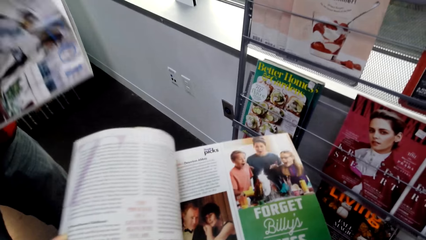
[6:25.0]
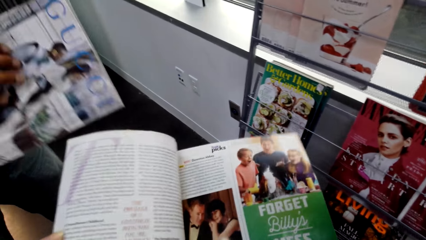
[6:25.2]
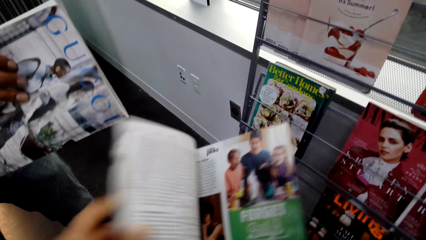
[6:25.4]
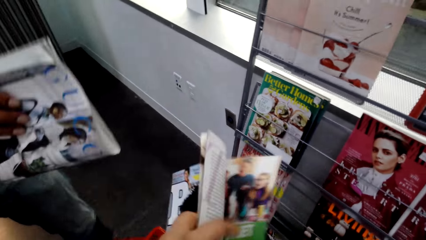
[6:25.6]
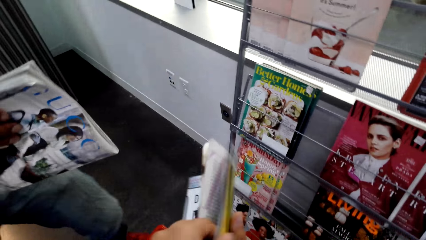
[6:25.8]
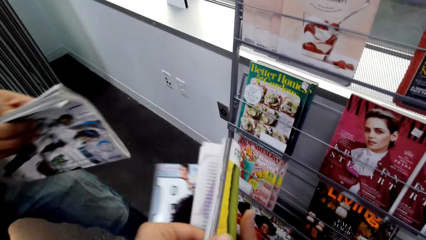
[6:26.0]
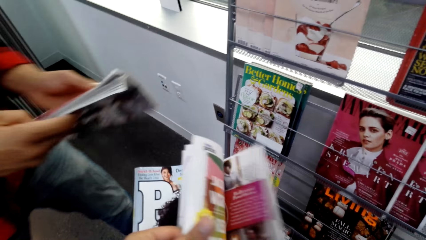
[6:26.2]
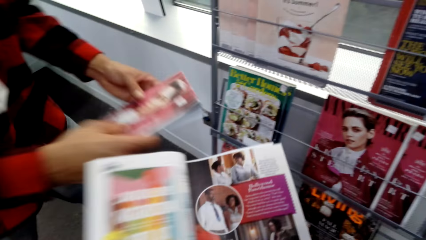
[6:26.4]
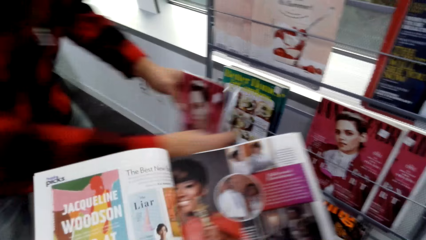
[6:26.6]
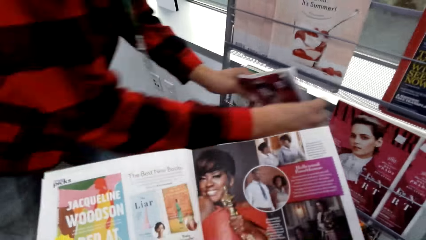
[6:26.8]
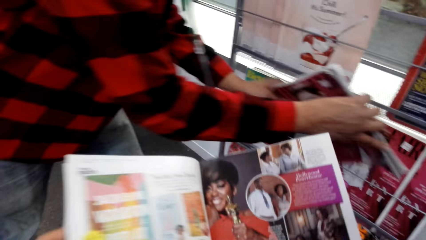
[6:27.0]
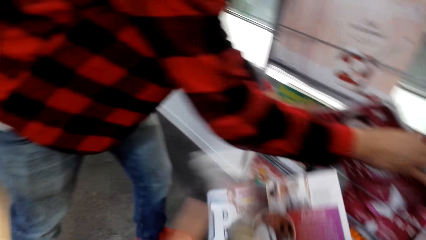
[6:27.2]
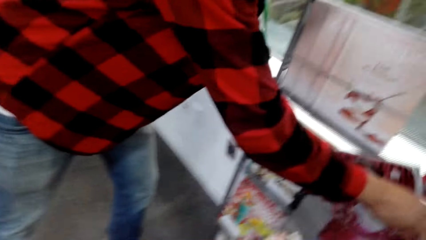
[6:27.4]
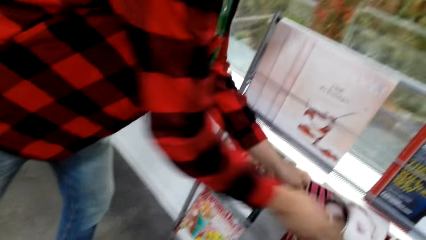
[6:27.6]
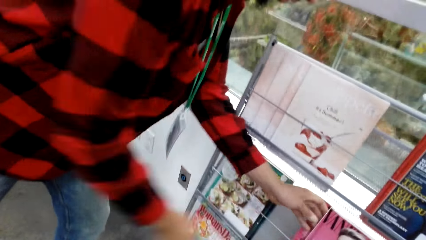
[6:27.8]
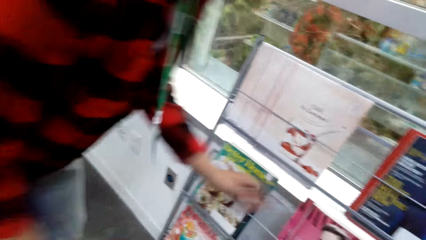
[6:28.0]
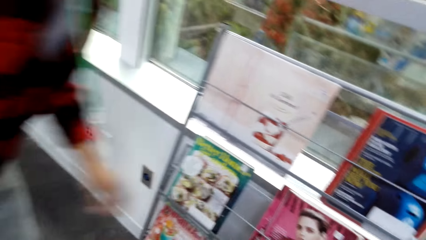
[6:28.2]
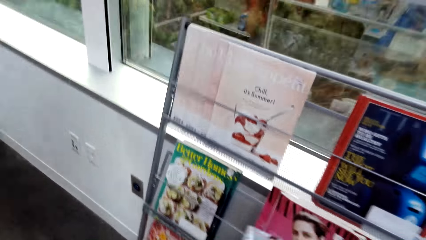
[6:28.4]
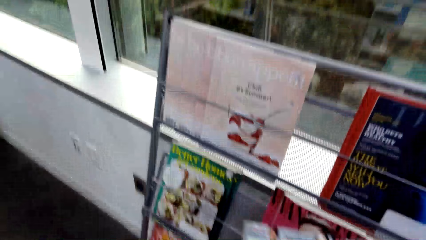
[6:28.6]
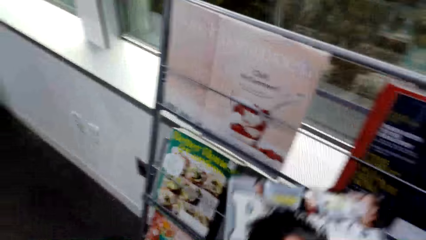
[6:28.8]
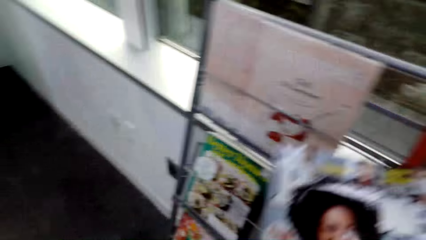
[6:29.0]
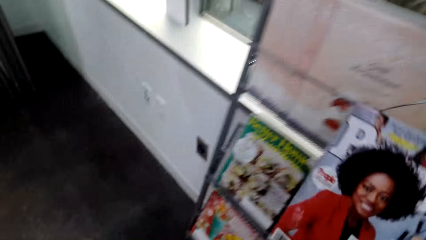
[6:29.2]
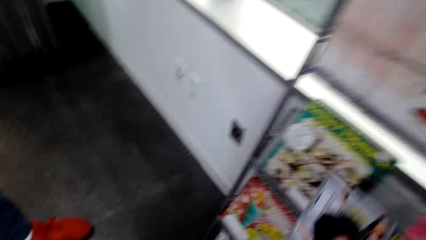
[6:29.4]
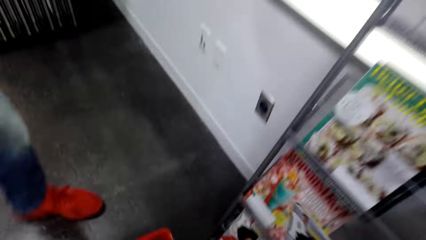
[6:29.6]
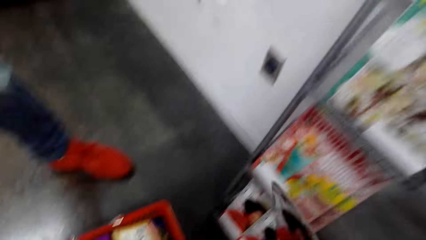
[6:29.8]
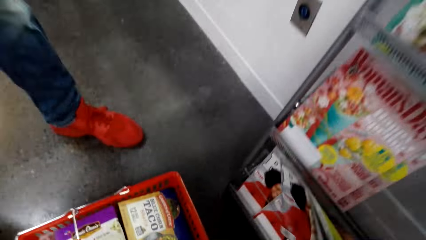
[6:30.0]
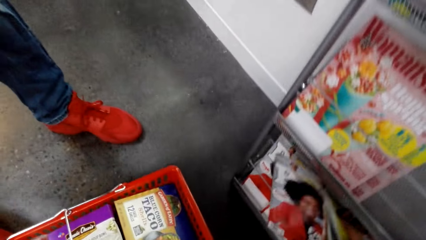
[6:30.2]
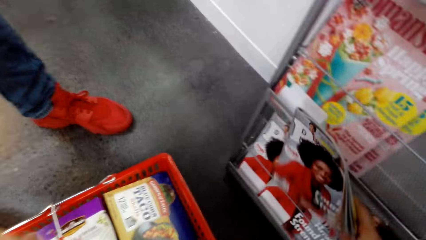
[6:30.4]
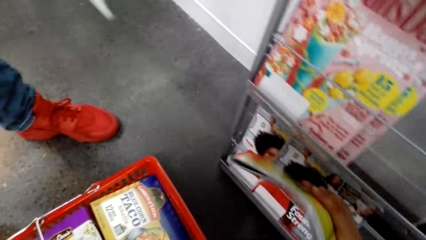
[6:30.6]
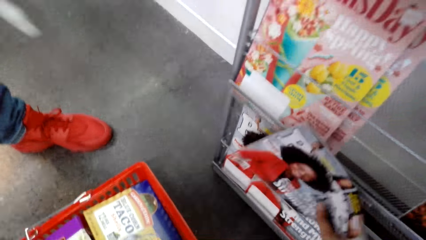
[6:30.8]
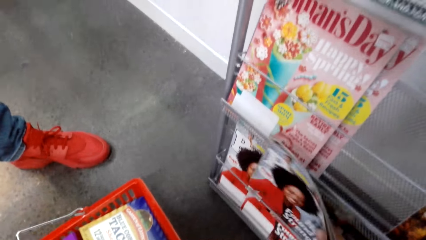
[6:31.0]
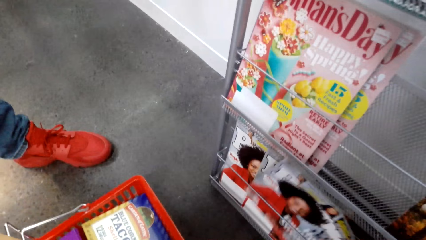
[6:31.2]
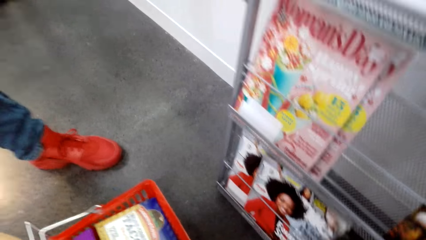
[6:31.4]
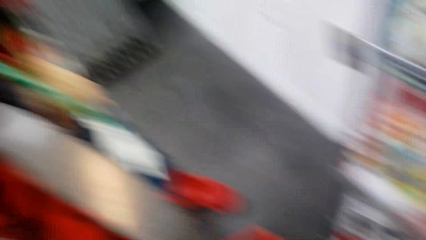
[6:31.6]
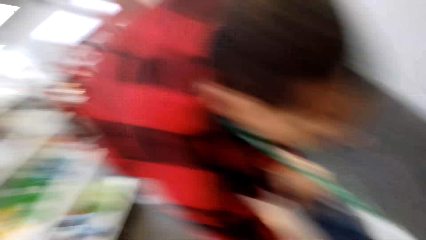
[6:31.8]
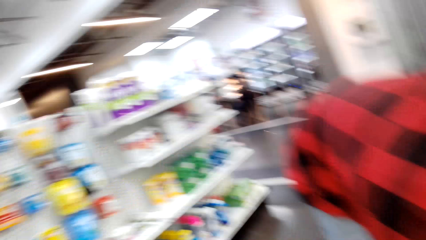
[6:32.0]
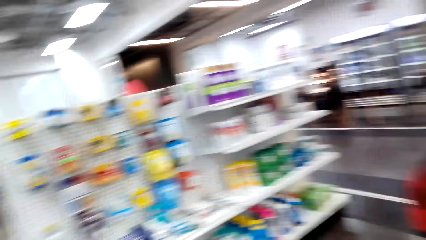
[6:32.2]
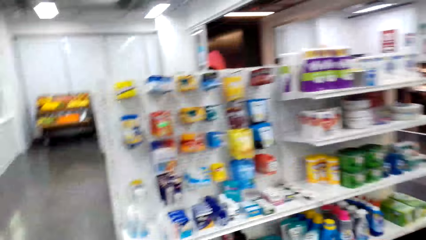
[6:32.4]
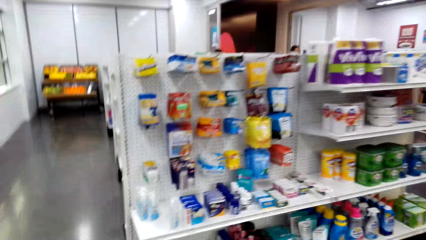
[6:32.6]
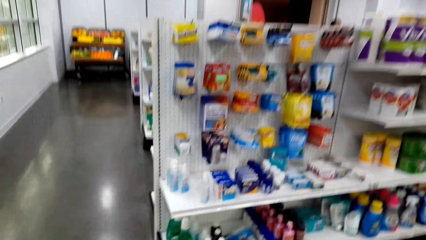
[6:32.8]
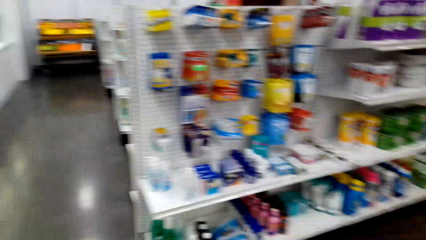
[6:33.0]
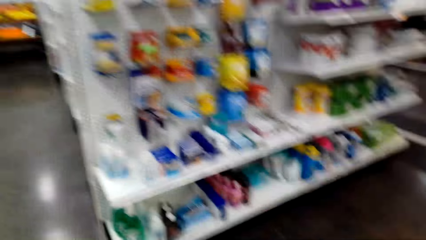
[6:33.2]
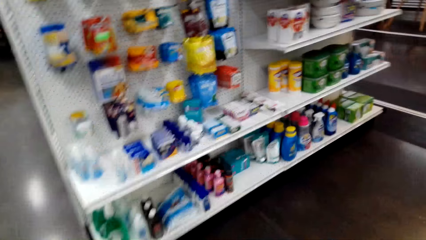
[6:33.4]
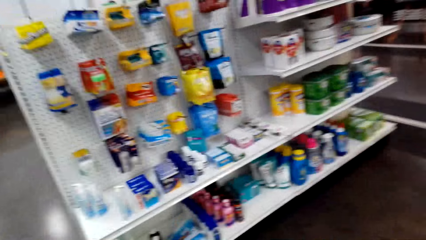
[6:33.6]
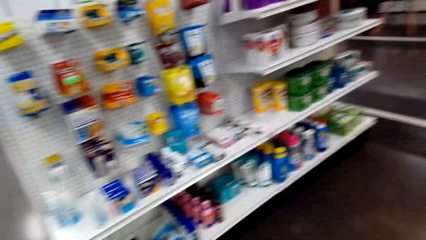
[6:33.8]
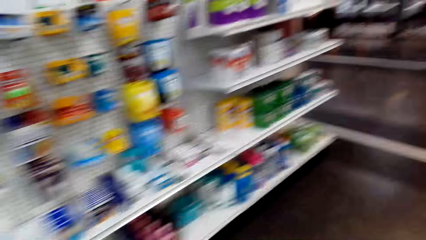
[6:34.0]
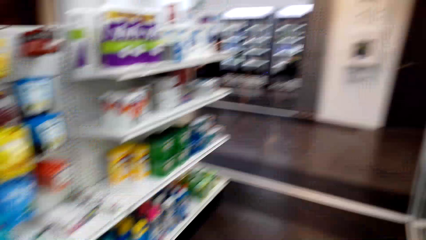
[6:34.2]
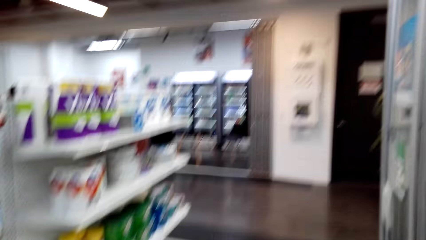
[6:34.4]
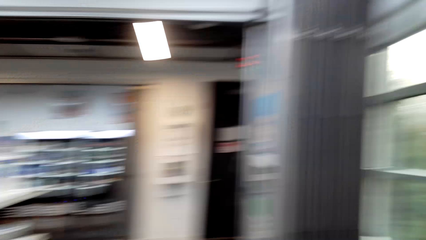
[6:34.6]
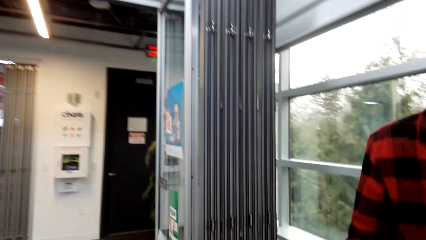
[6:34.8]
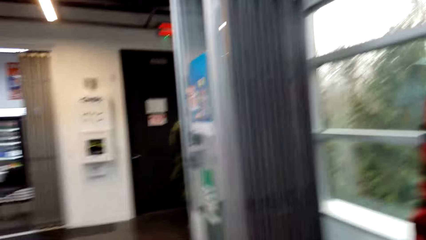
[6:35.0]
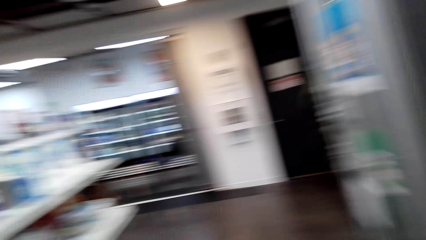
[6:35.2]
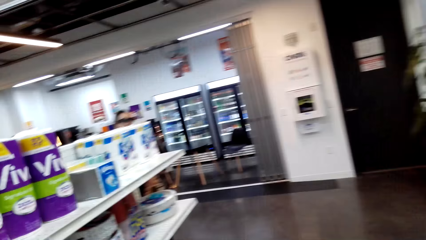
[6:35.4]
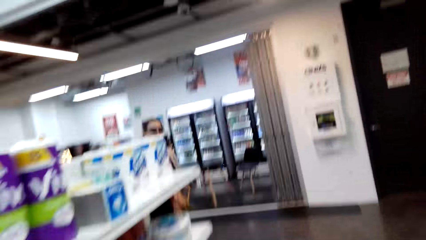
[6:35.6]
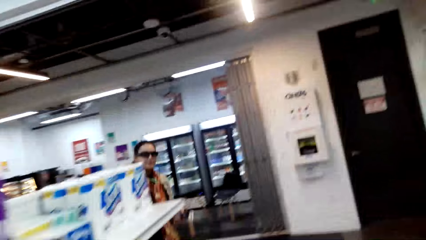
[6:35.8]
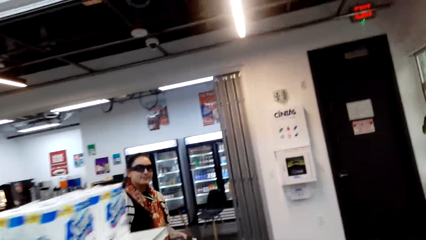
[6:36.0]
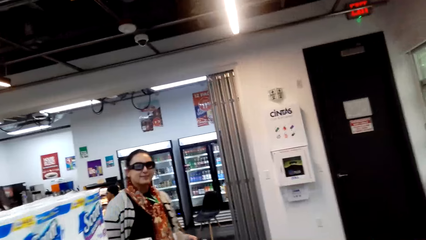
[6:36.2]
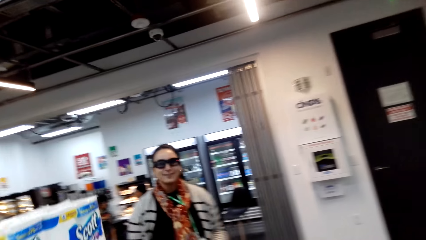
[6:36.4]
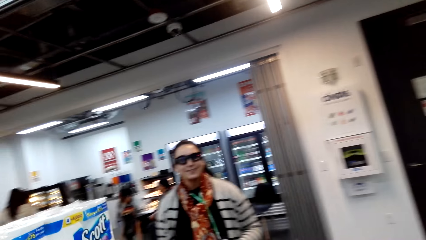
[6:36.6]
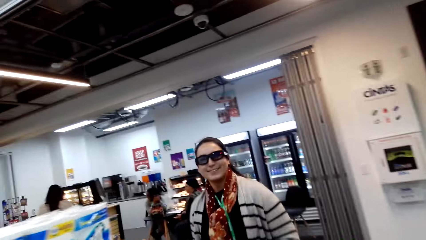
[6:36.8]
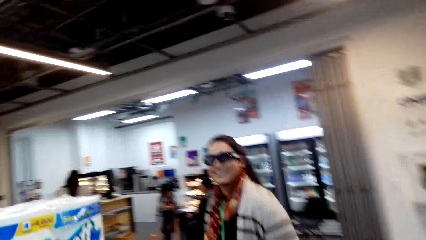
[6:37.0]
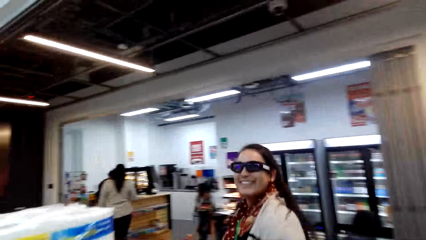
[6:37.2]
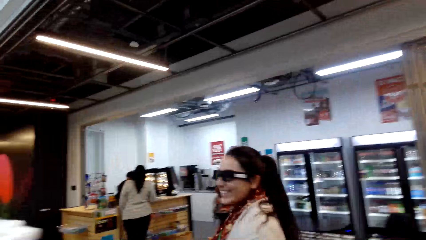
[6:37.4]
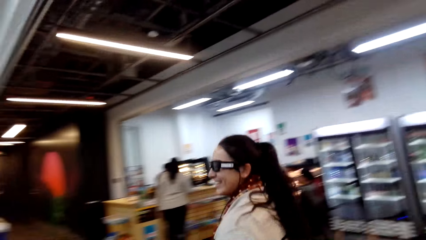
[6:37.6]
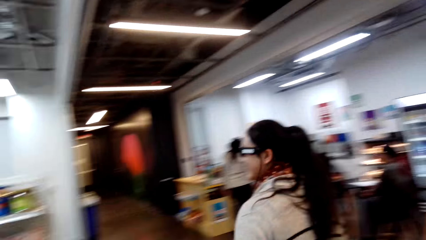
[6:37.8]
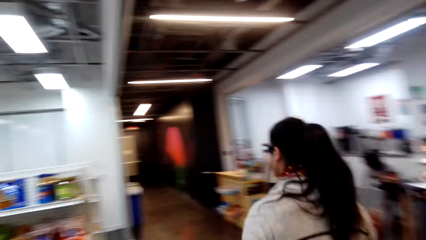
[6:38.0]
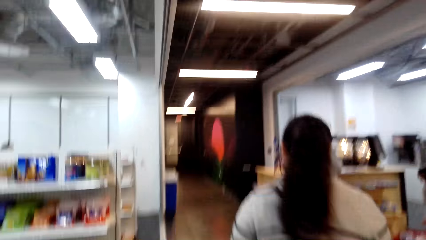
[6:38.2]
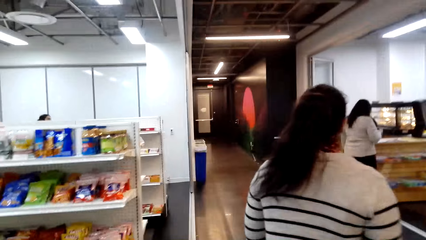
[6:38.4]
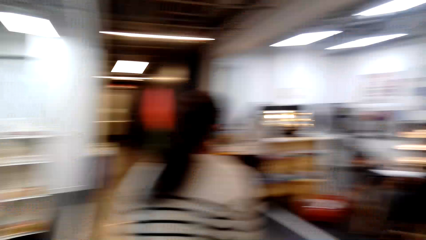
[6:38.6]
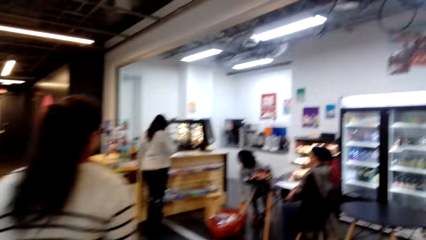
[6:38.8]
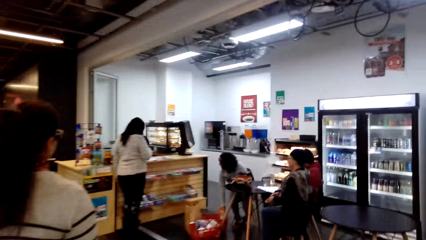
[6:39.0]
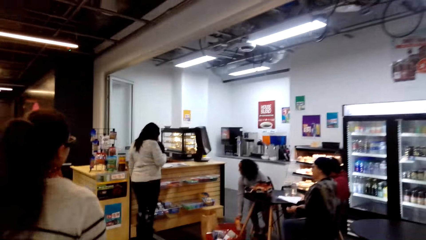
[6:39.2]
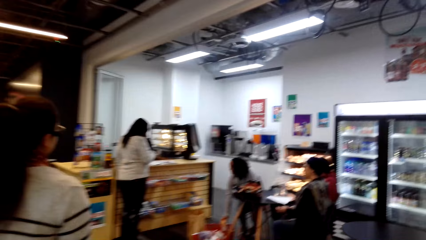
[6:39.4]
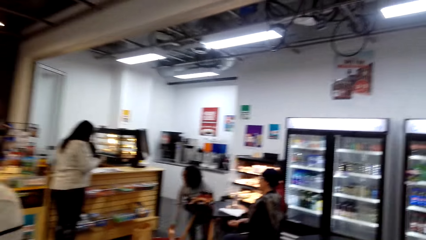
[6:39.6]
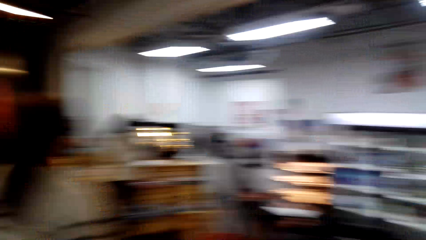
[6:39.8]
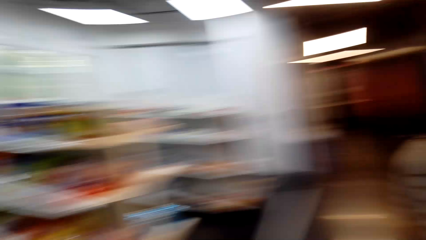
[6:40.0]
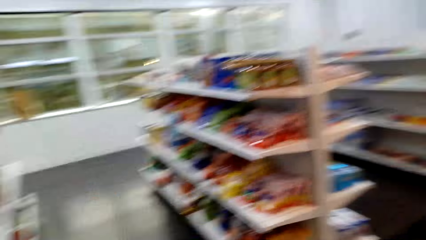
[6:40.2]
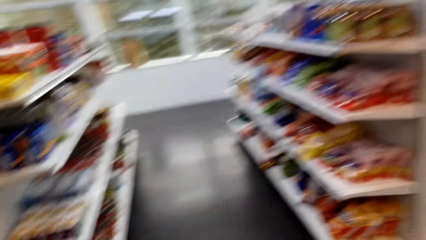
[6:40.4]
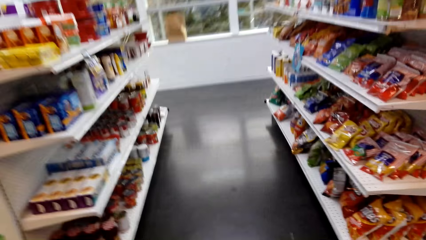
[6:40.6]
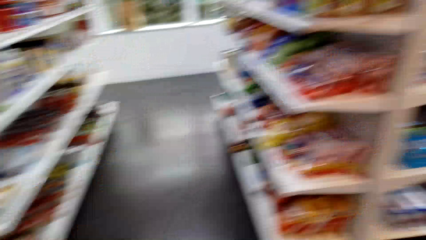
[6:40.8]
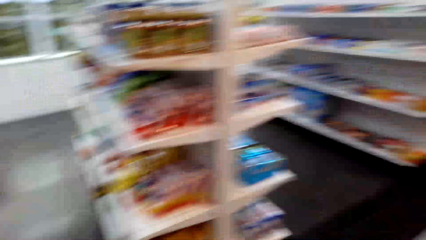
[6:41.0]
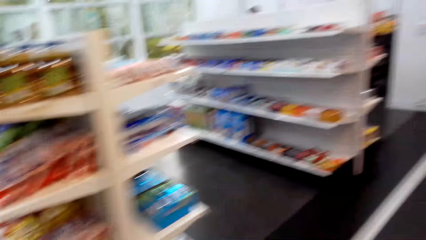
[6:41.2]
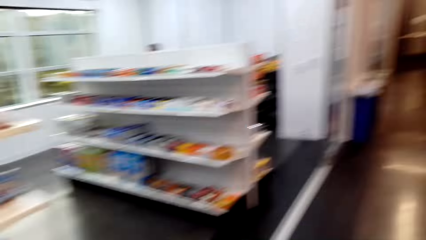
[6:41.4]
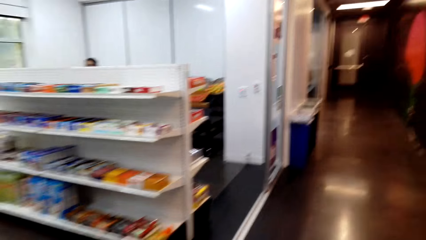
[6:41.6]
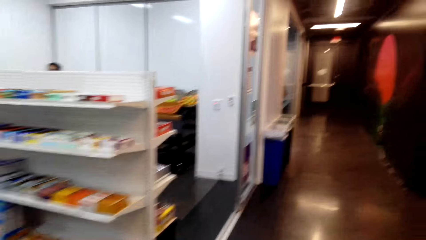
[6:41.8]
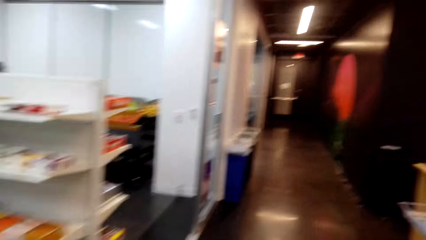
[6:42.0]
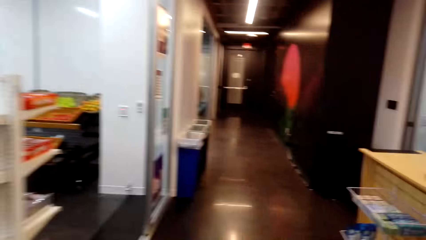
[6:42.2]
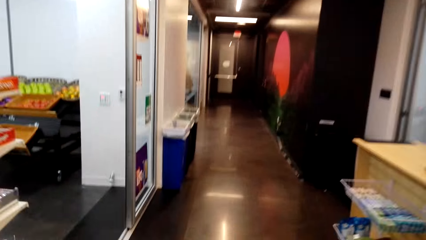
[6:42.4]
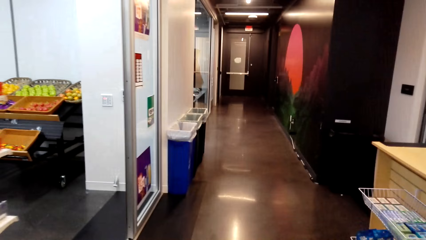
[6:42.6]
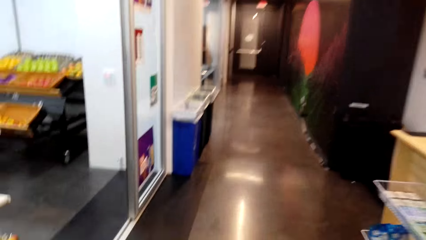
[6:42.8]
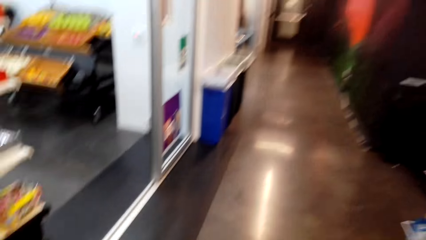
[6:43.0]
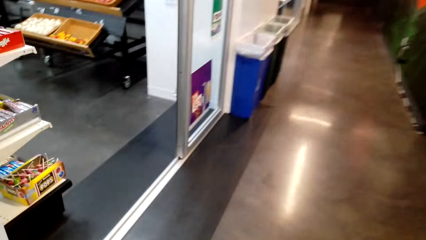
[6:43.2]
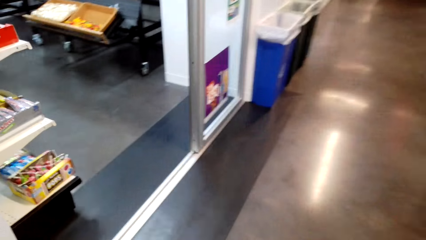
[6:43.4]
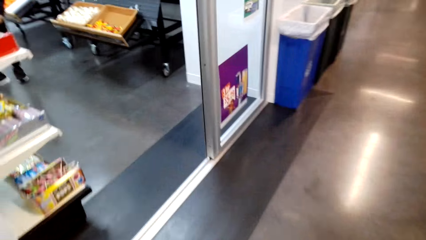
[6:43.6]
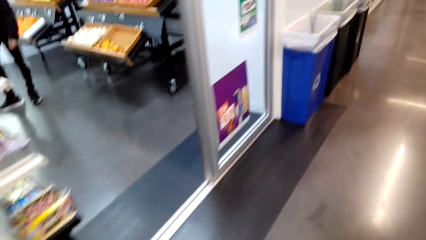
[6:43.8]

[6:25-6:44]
A man puts a magazine on the stand. The camera wearer puts the magazine on the stand. They look around the mall. They walk around the shop. A woman talks to the camera wearer. The camera wearer and the woman walk around the shop.
